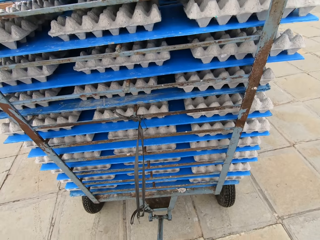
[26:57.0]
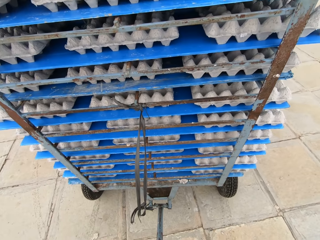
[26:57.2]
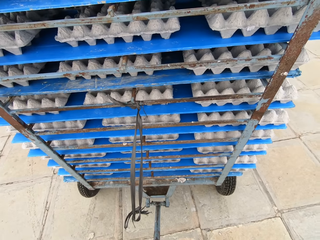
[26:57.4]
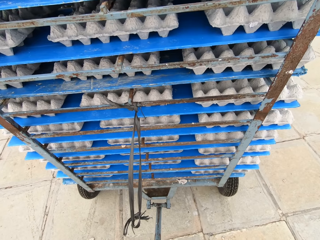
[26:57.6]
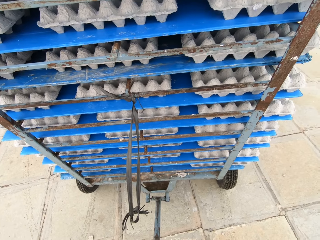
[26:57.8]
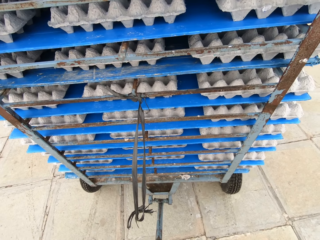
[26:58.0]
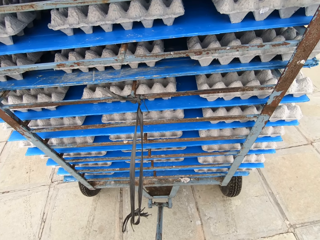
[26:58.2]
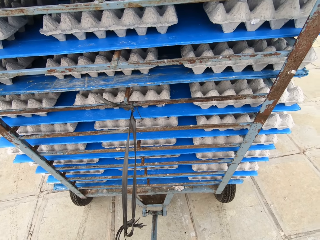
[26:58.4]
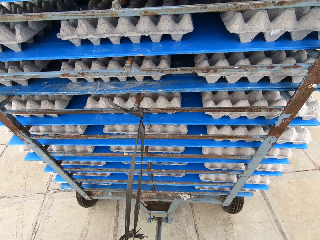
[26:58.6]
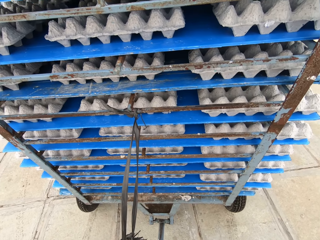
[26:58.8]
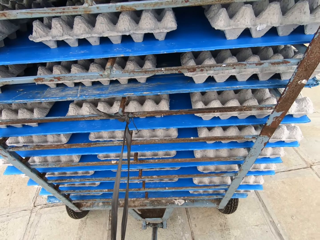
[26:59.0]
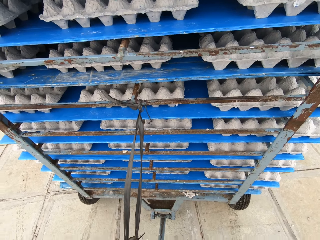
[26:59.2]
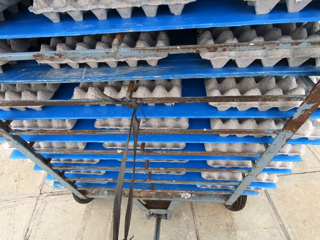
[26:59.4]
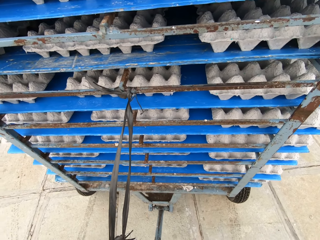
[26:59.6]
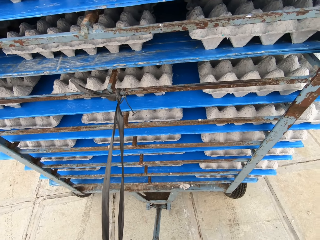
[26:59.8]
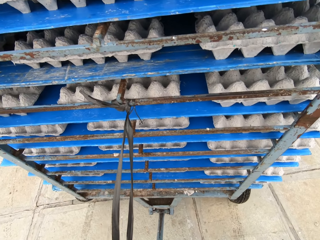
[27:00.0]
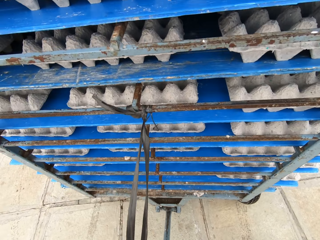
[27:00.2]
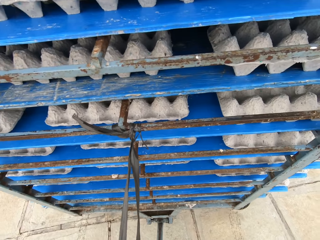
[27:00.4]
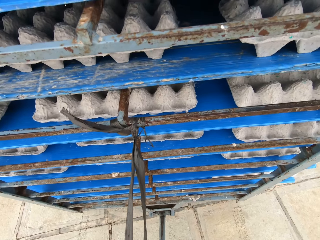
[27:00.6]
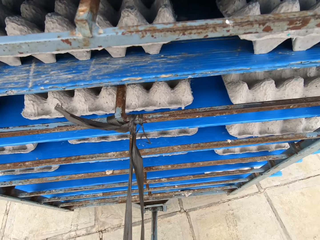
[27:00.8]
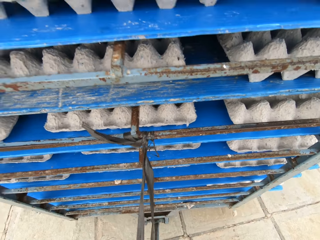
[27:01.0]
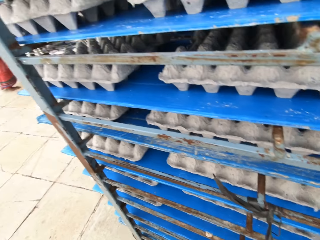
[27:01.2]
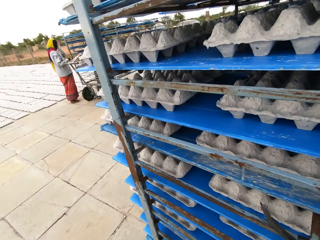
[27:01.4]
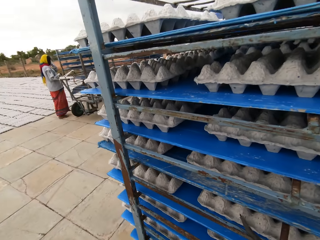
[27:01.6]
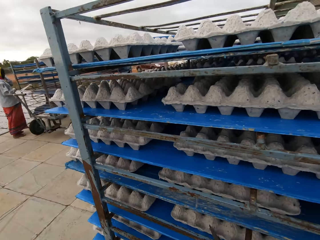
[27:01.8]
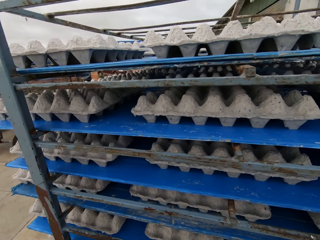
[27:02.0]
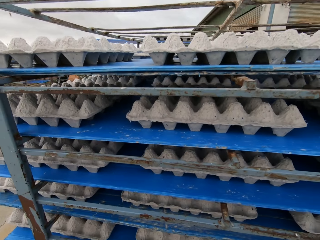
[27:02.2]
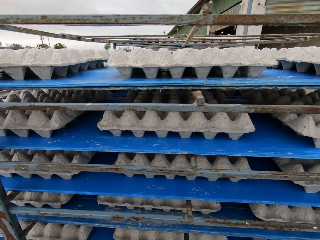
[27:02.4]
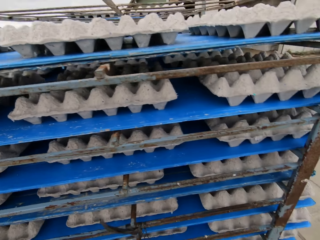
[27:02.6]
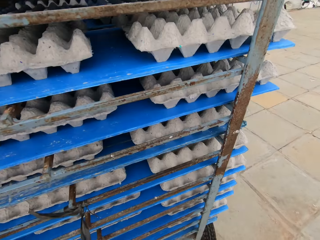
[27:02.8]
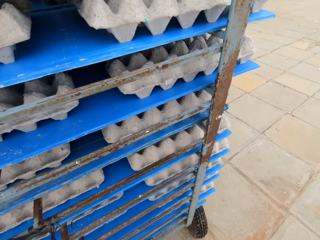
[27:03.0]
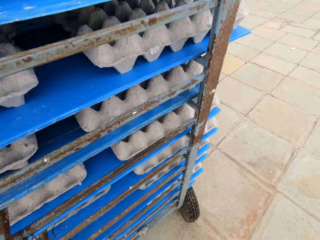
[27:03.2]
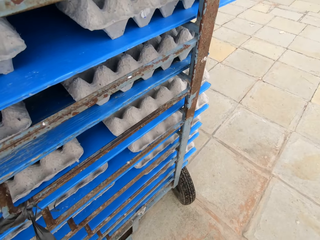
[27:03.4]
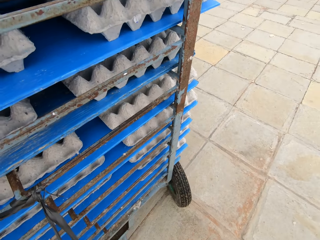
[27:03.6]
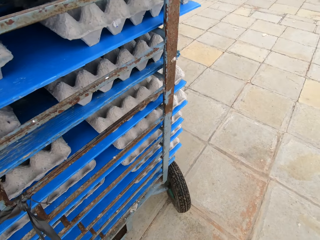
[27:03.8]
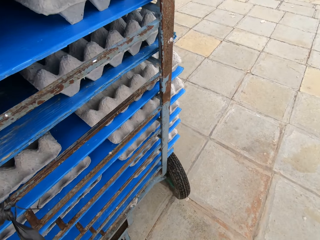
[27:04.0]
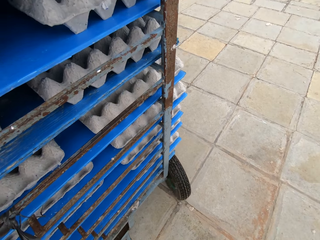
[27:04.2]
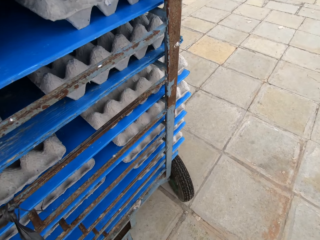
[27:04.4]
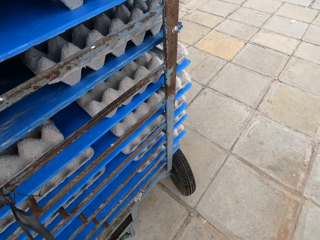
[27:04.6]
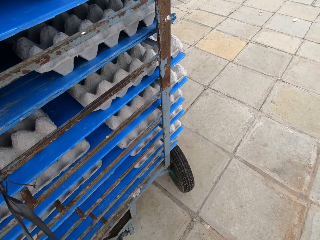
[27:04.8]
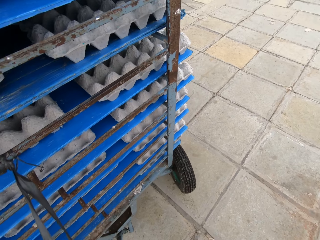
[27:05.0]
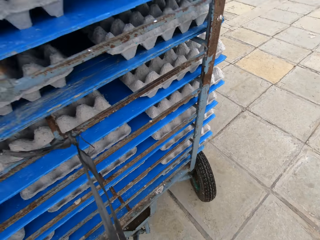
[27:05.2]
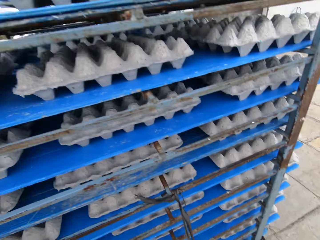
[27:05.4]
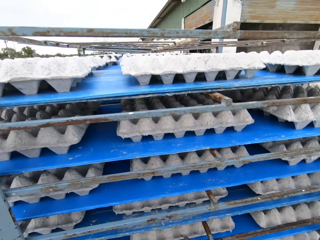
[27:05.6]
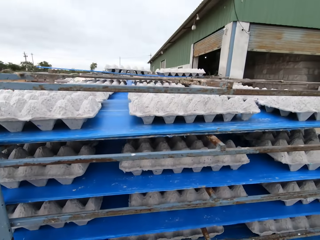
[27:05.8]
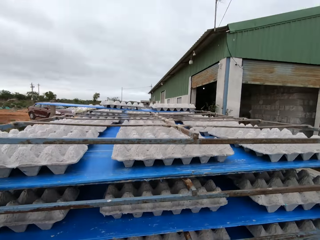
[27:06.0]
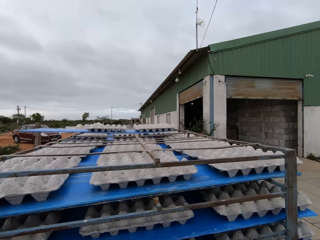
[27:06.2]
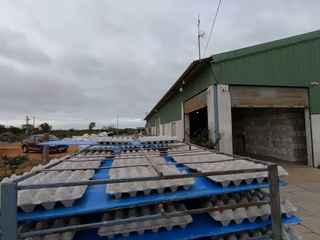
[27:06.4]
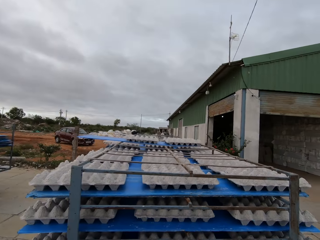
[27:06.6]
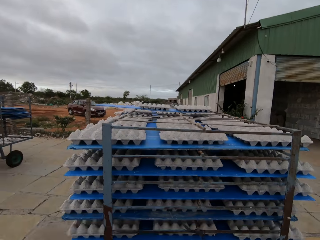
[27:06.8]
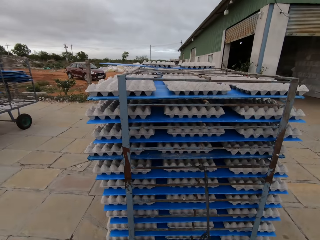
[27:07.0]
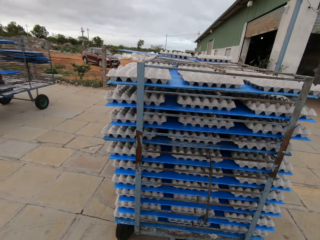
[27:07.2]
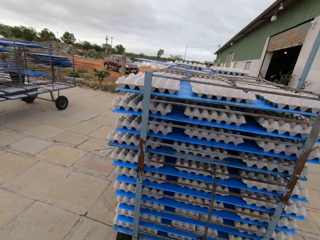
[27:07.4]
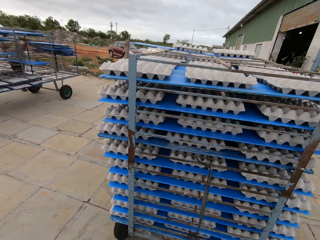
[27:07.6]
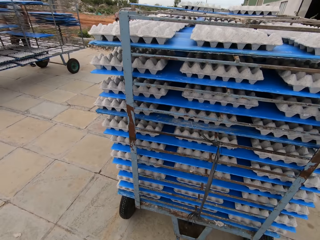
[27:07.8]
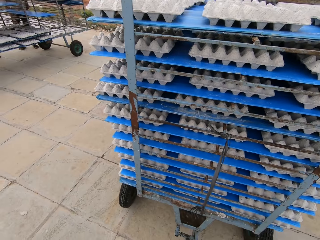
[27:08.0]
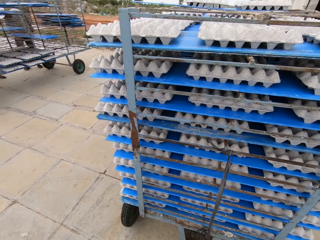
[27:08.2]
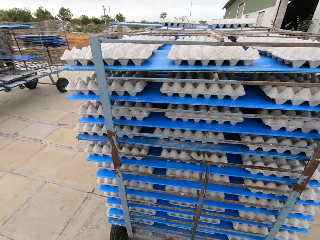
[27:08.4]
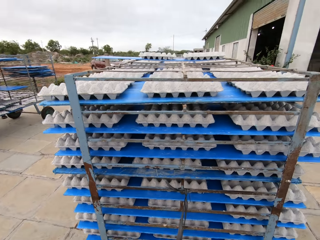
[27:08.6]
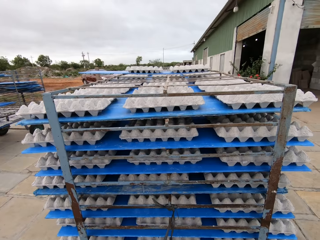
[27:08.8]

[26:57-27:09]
The camera wearer looks at the egg trays.

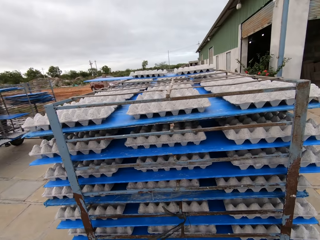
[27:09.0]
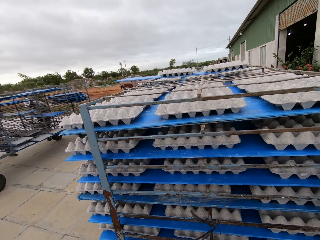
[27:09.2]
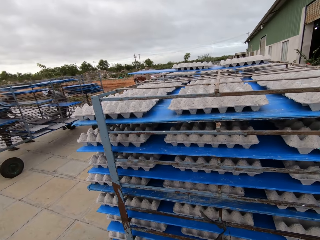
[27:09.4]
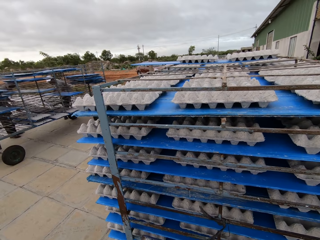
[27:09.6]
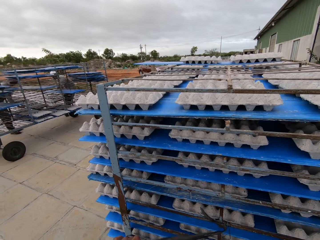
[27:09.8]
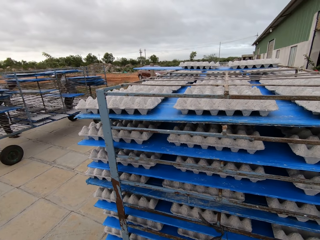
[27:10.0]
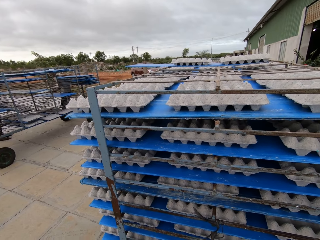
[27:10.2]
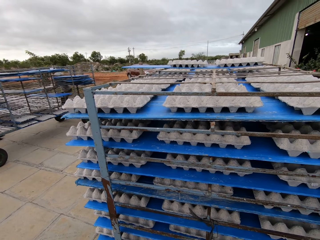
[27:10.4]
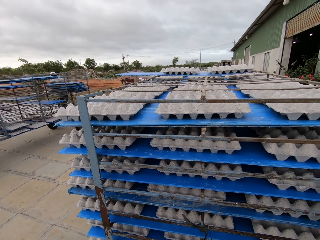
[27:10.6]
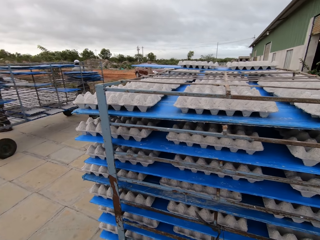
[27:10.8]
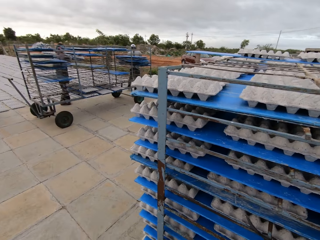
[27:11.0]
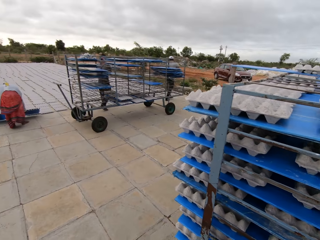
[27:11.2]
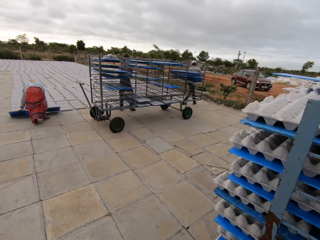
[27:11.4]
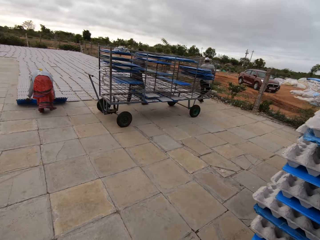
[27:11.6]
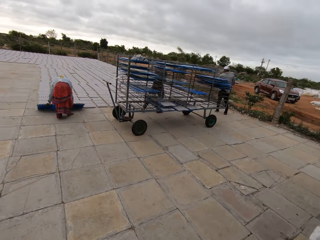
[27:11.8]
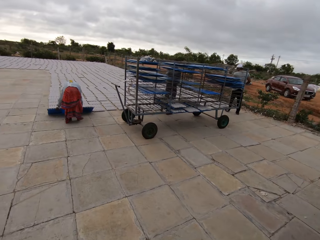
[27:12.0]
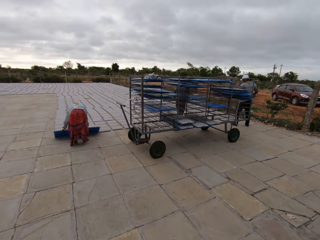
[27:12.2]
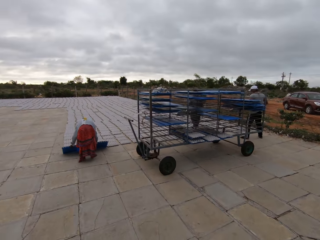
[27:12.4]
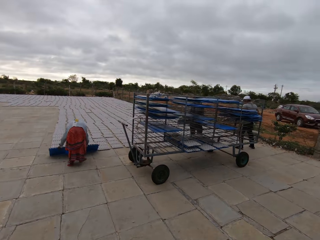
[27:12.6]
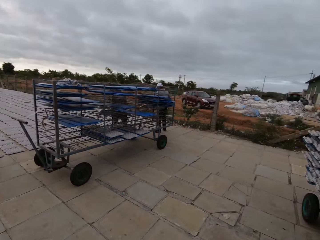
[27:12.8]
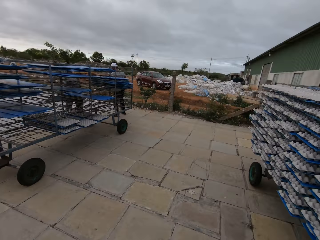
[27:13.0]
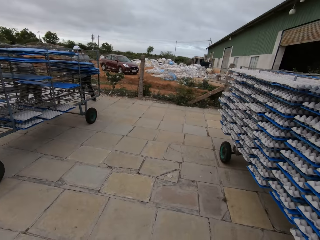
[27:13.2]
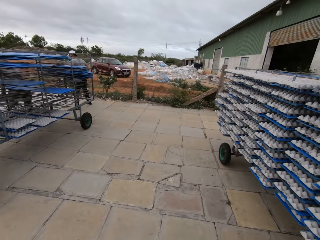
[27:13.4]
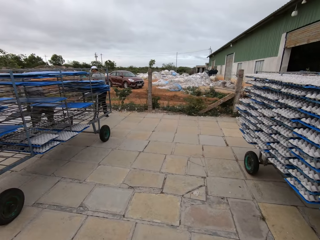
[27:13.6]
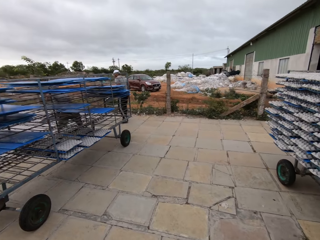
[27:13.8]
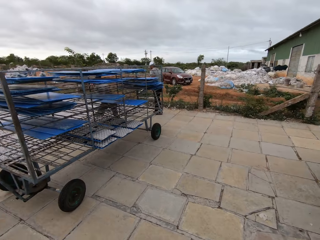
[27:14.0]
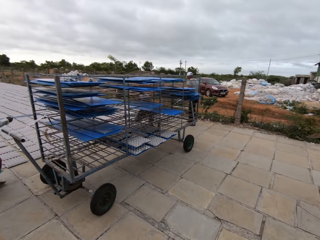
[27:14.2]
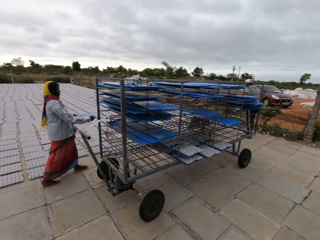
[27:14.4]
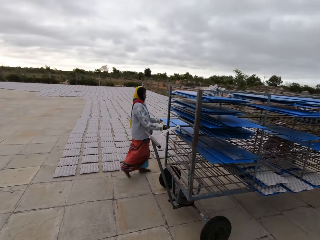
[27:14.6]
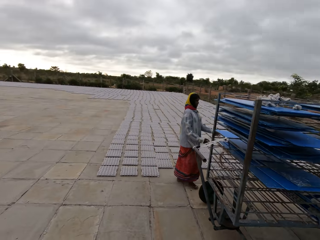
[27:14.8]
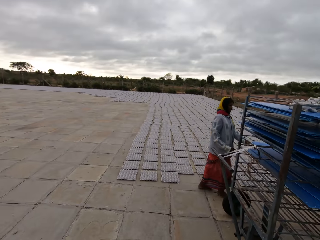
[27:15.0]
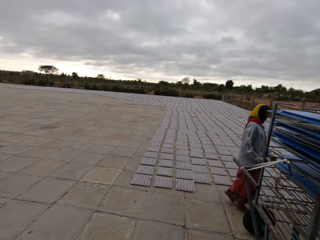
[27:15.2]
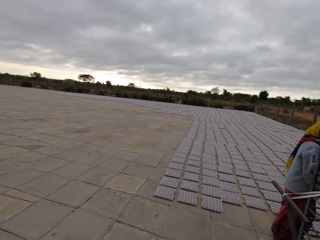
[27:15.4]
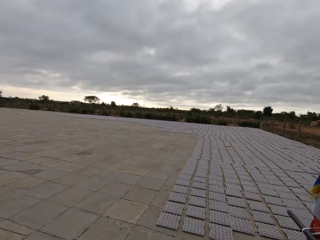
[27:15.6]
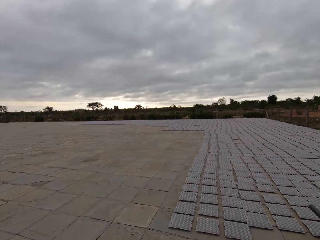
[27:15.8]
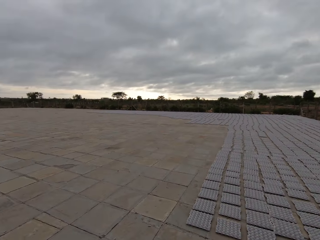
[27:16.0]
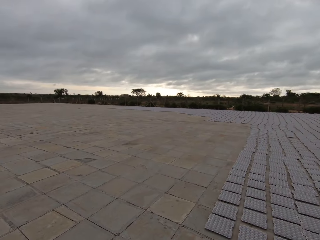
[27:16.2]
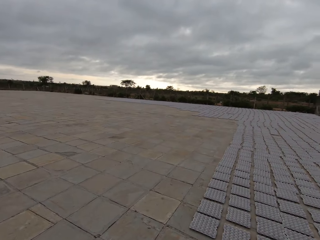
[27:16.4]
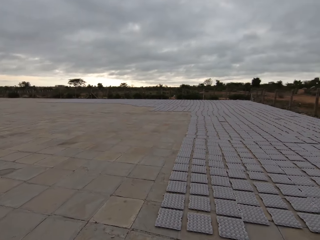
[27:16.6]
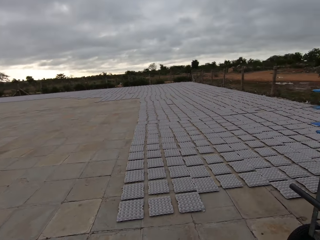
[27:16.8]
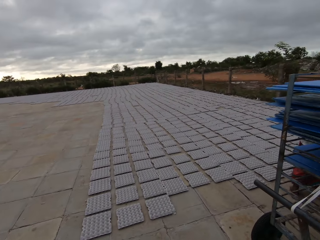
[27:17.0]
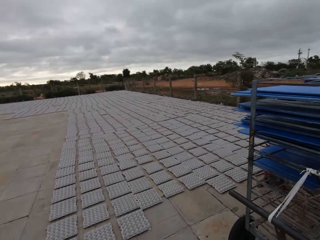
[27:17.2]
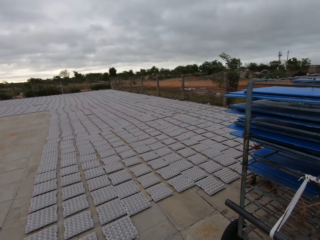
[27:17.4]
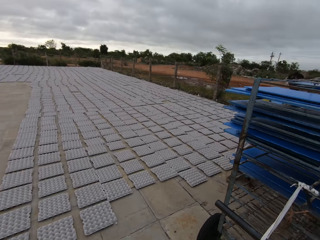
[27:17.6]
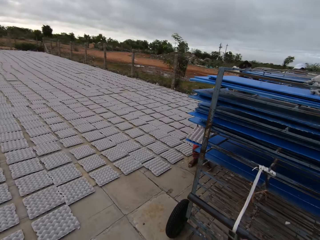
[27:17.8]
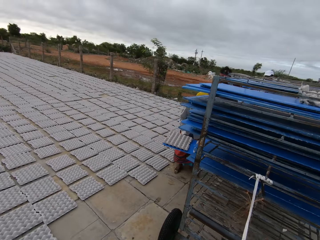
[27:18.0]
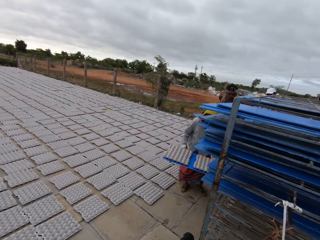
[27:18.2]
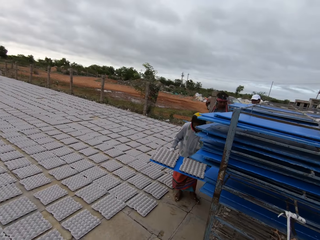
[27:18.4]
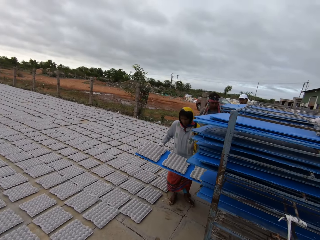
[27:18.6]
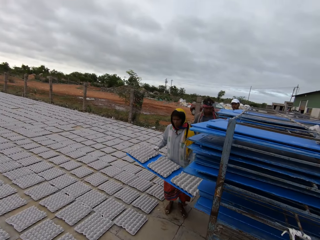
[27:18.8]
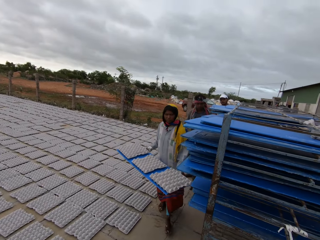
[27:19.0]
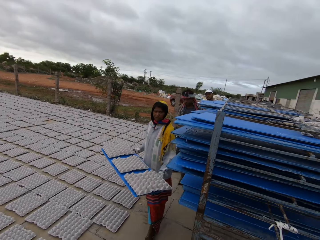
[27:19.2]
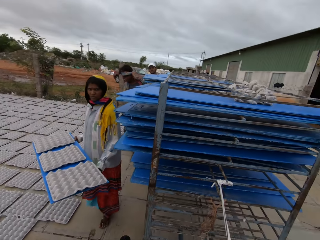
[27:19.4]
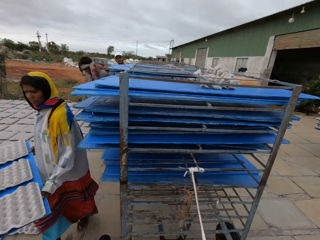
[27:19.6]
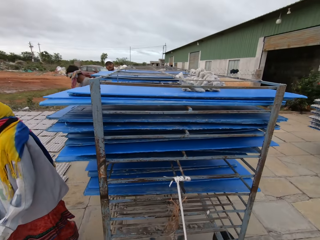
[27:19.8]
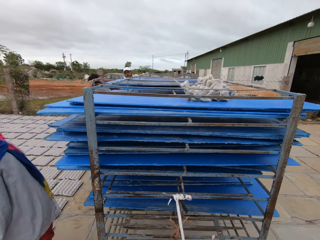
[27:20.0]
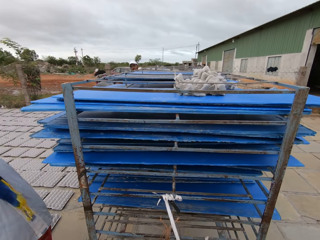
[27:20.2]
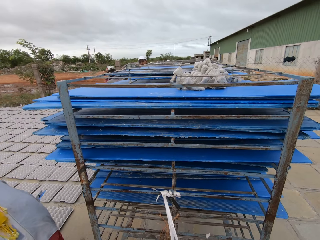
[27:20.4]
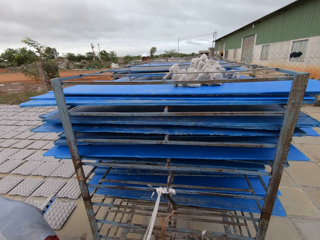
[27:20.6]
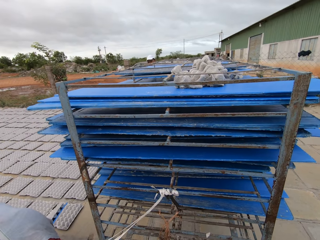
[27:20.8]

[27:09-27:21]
The camera wearer walks in the pavements. The woman picks up a plastic board with egg crates from the rack with her hands. The camera wearer interacts with the man.
